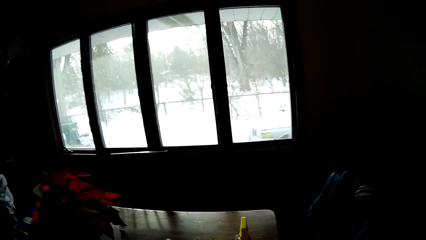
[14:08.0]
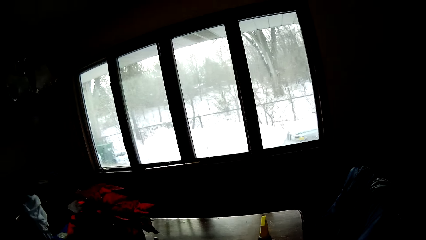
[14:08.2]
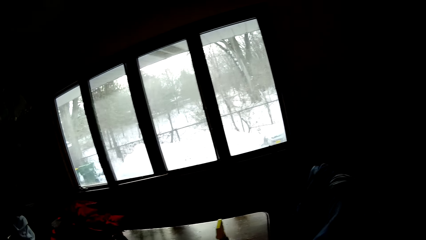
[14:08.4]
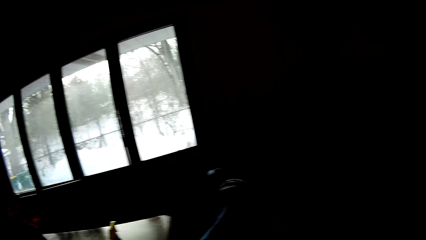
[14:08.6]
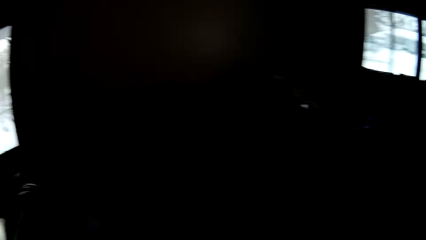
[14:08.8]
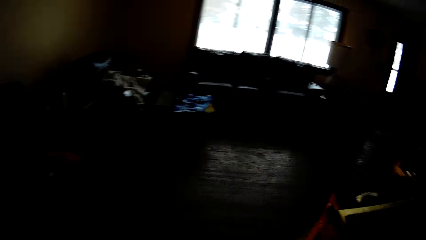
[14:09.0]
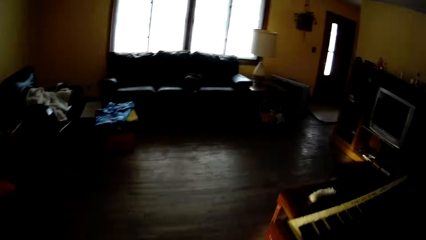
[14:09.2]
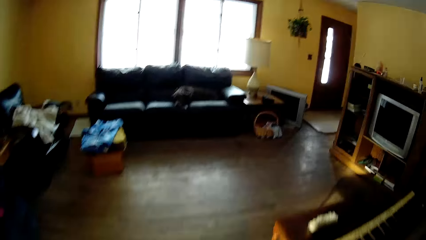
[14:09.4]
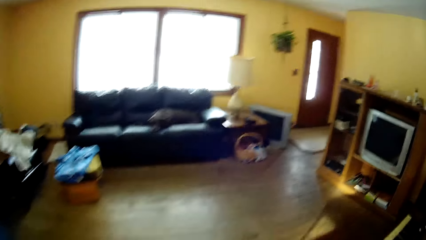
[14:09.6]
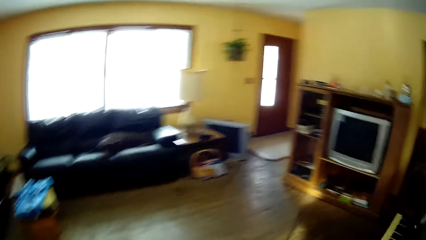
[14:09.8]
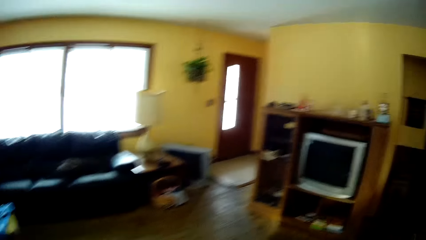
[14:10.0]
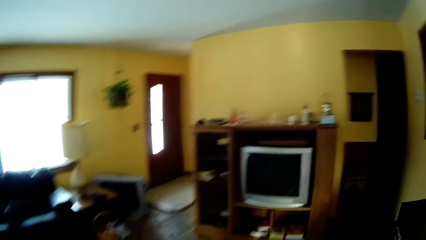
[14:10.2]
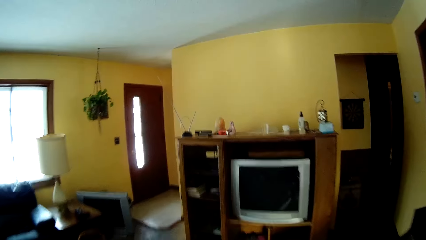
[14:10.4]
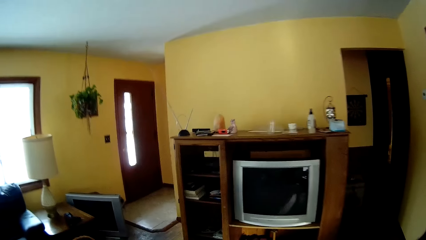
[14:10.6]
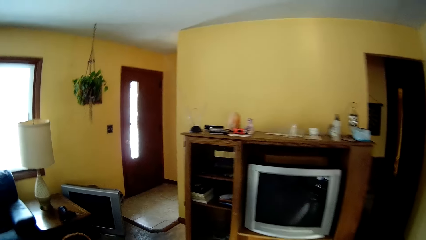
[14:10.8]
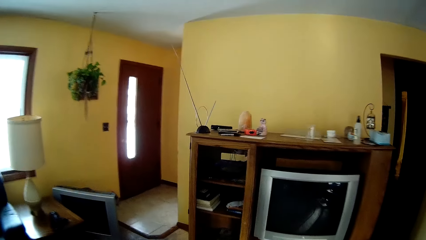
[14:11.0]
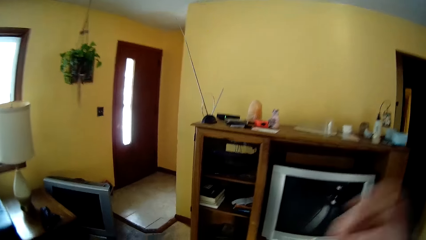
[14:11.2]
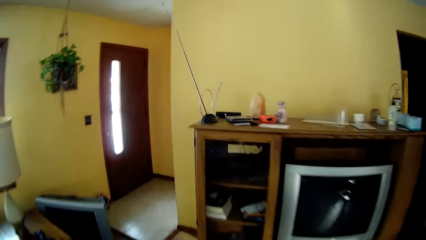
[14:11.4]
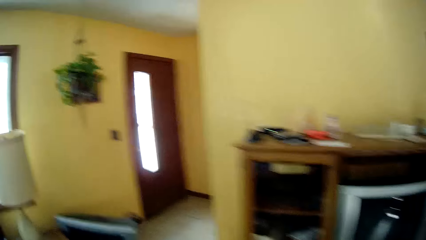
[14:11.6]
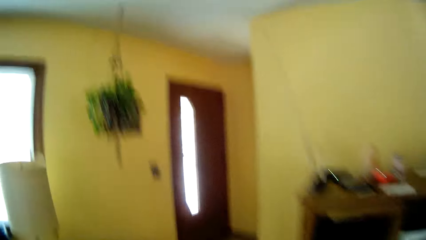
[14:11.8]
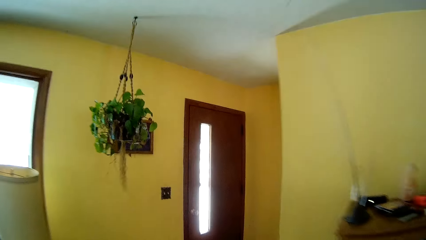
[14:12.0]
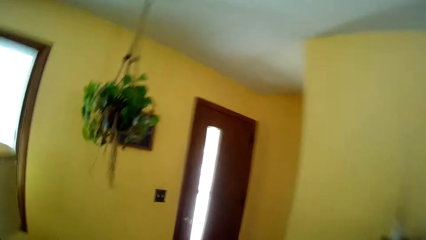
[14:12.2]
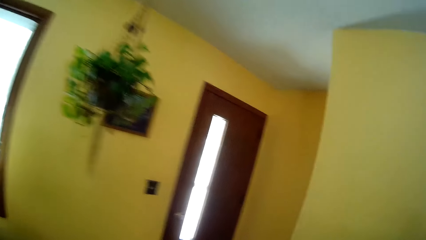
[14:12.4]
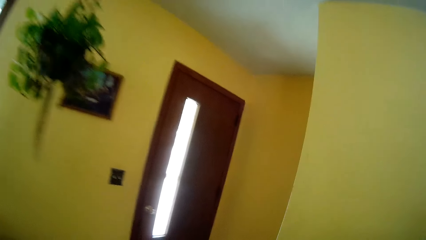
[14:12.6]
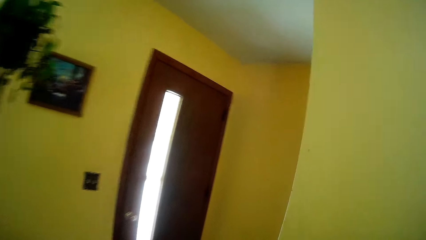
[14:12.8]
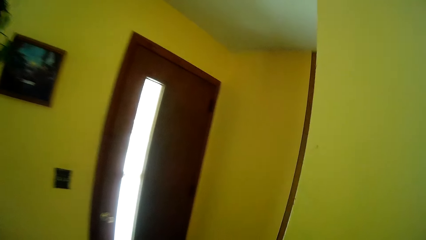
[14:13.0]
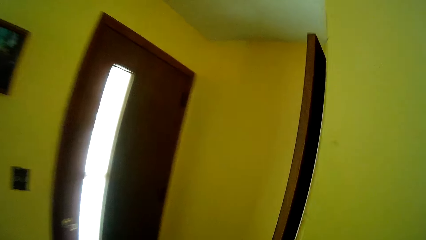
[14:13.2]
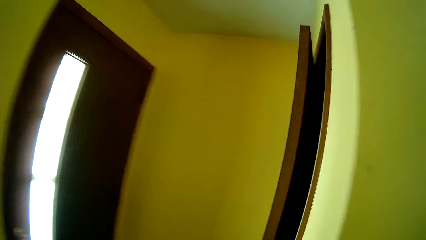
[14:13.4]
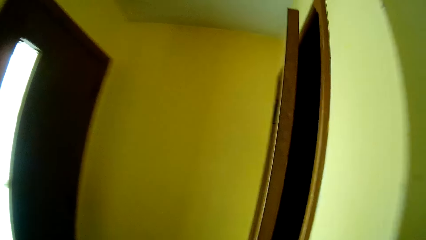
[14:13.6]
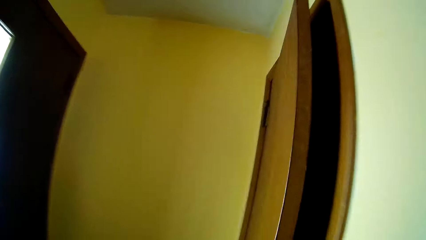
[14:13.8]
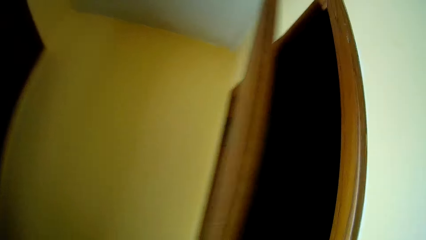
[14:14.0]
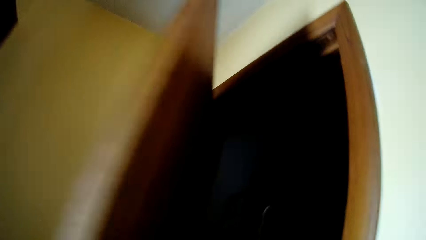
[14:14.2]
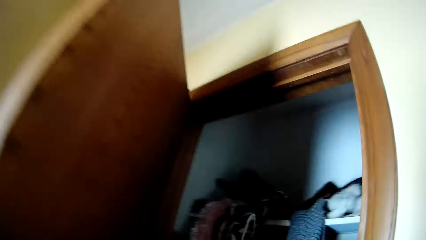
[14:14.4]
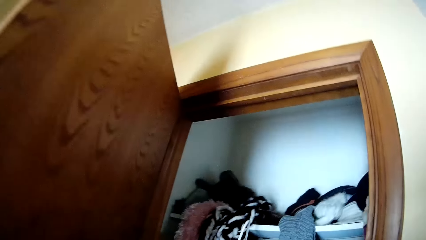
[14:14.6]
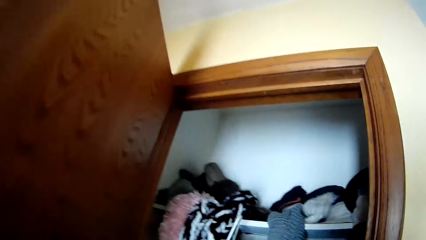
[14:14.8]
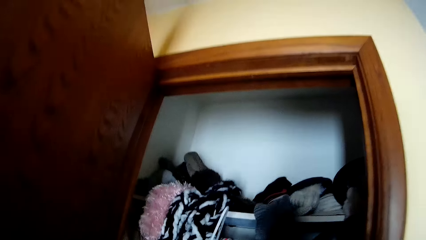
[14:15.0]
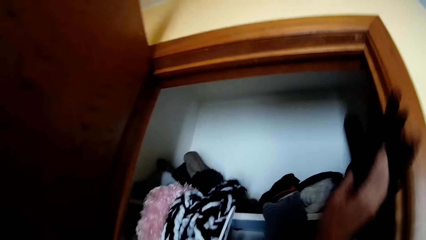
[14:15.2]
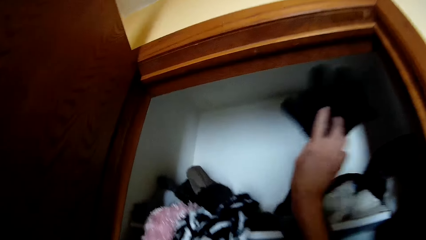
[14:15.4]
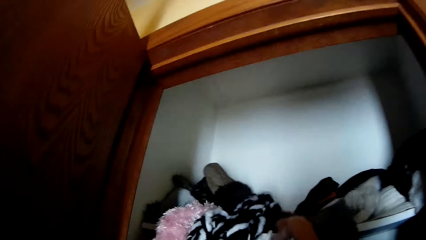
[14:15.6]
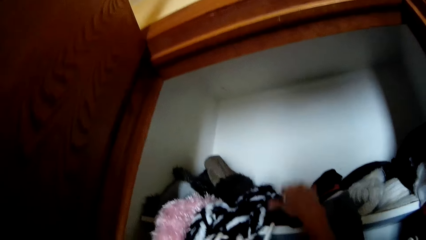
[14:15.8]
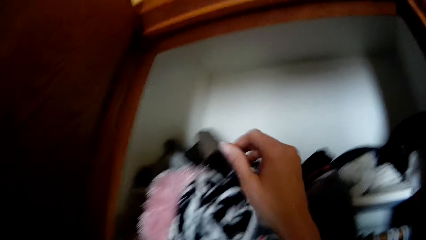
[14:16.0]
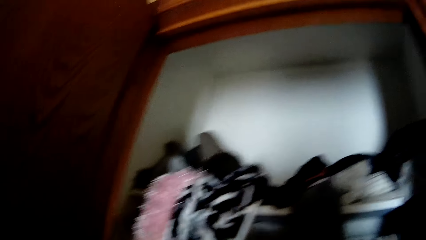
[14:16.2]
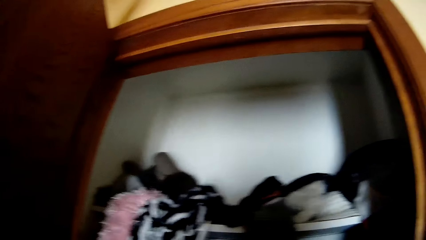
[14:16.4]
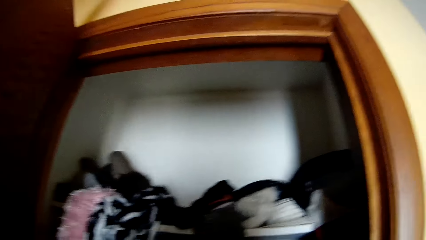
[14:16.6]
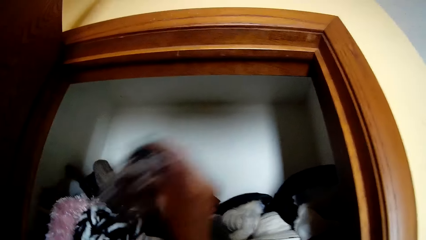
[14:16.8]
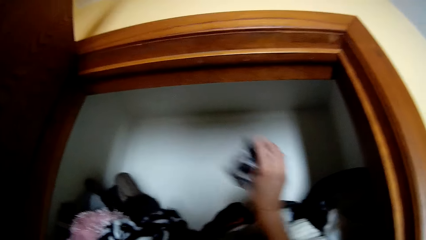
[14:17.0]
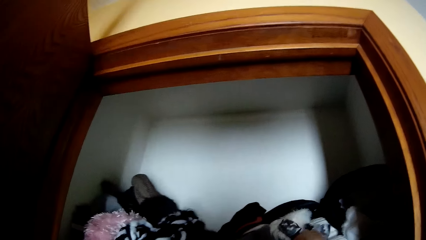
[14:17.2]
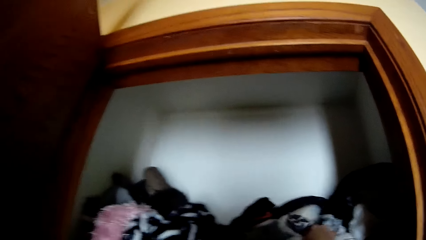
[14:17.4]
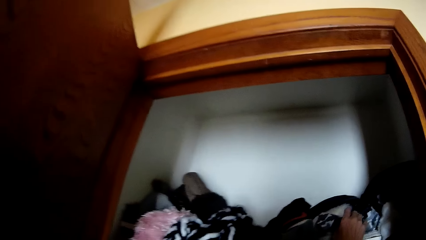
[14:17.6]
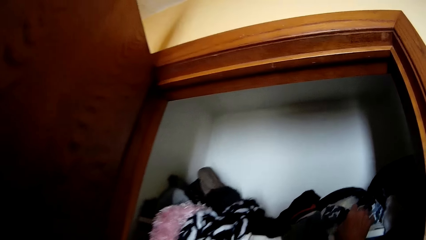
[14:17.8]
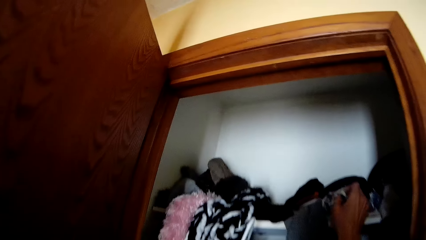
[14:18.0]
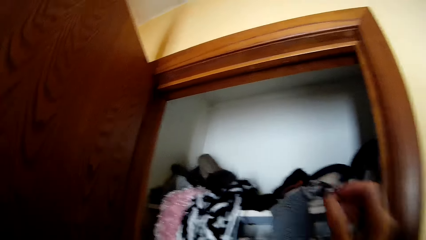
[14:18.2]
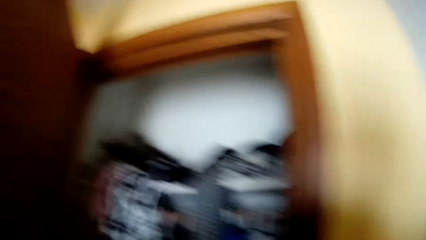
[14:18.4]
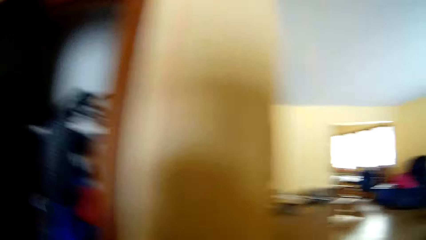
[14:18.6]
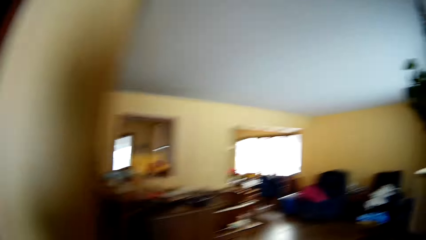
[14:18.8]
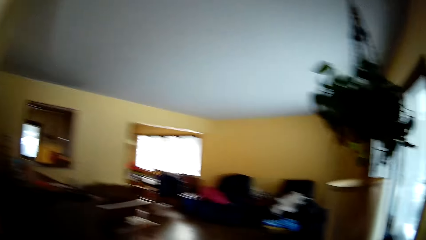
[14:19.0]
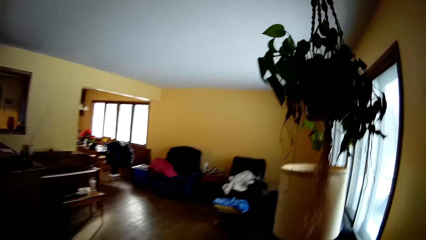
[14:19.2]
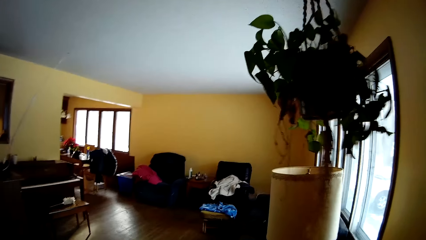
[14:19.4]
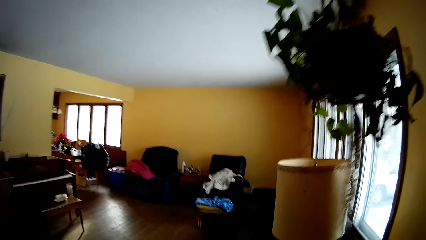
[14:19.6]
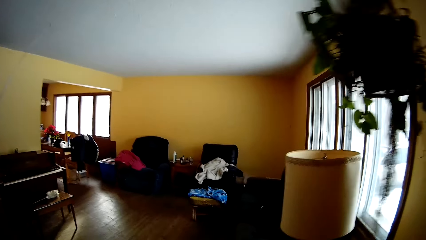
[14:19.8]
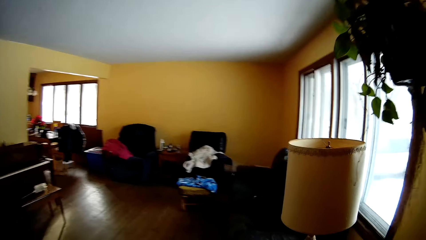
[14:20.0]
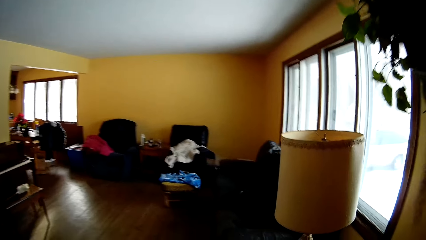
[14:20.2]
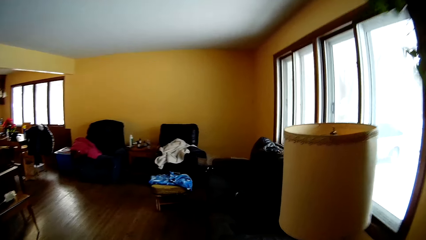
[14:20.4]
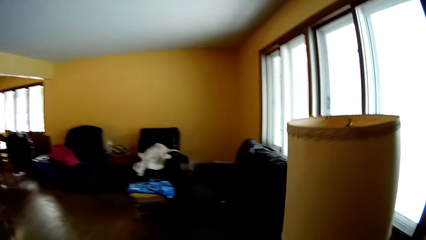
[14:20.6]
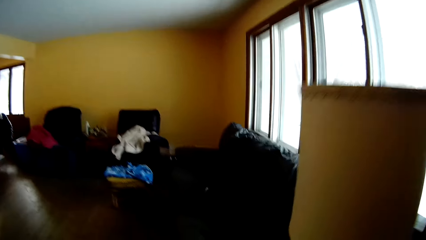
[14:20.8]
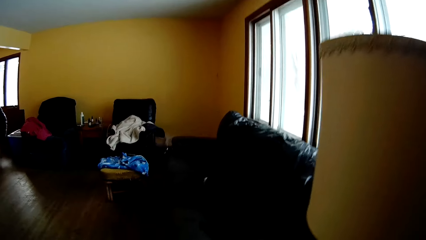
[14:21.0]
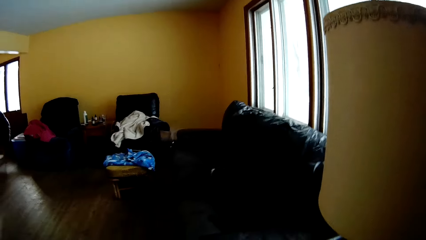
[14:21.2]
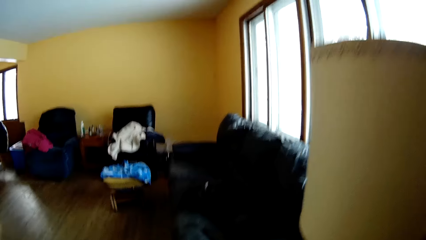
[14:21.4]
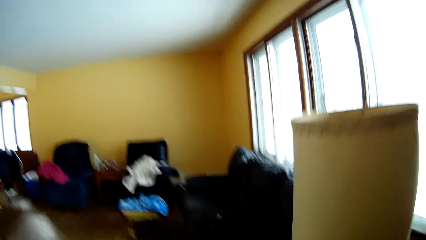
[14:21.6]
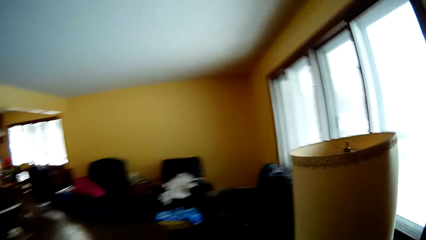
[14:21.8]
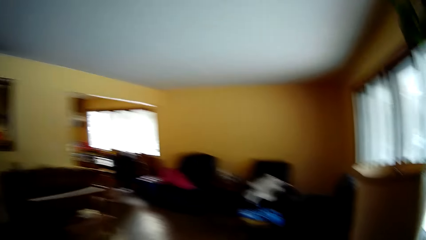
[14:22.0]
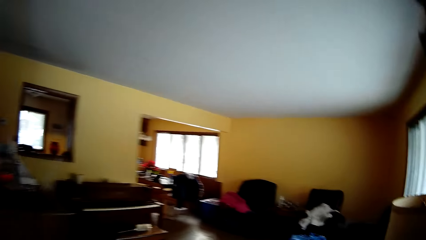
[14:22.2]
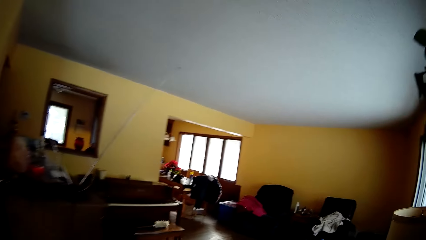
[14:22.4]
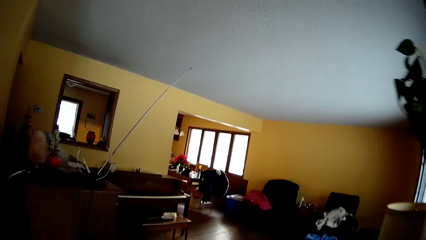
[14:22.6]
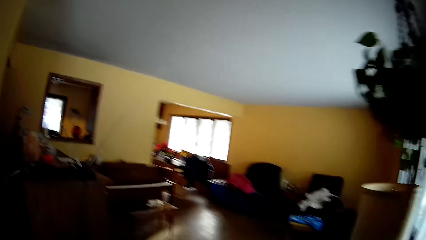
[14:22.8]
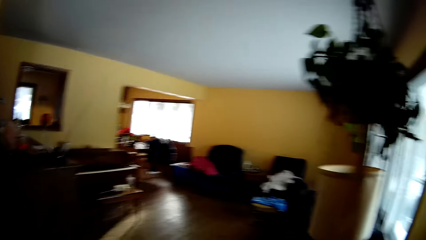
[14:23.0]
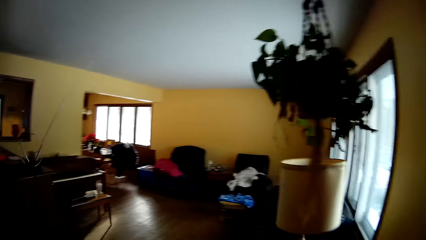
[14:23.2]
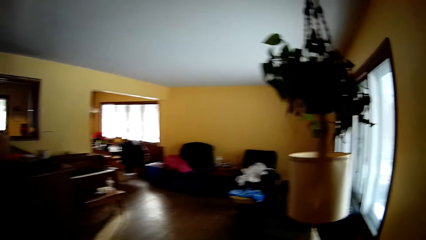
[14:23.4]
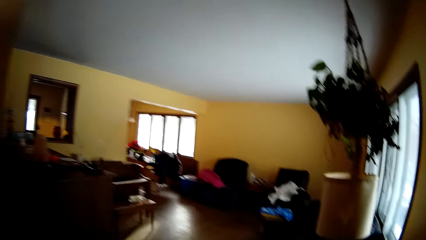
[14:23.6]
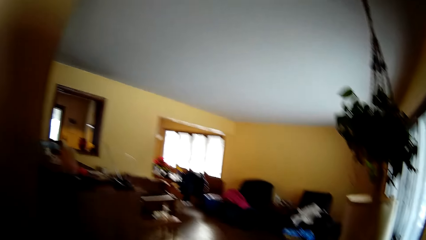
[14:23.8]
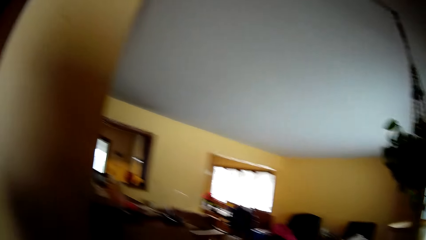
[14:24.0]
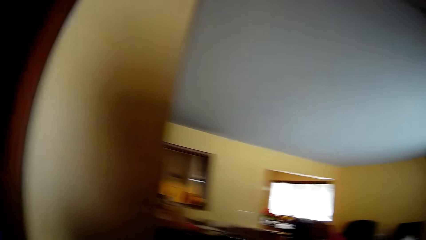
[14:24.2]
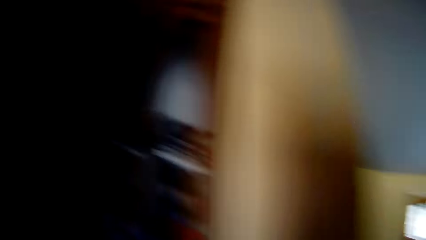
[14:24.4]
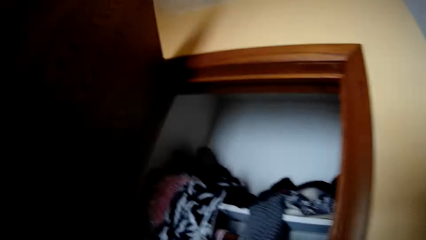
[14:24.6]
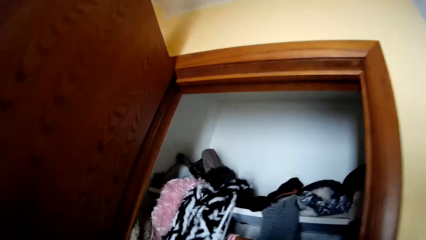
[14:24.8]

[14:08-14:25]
The camera wearer walks around the room. She opens a wardrobe with her left hand. She drops a shirt in the wardrobe with her right hand. She drops a pair of socks in the wardrobe with her right hand. She walks around the room.
